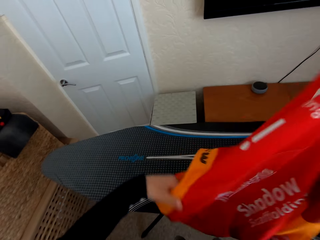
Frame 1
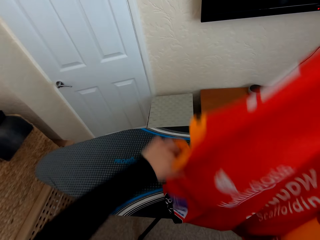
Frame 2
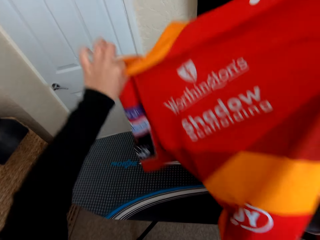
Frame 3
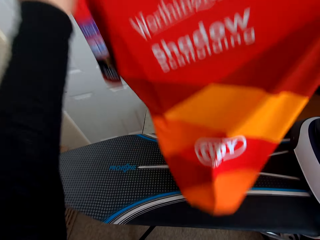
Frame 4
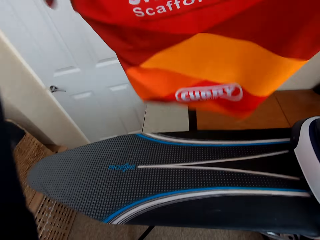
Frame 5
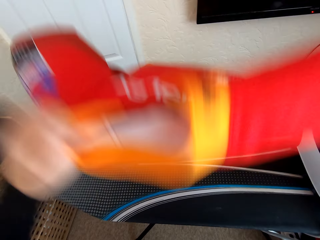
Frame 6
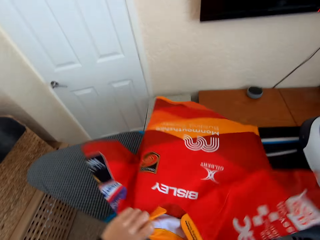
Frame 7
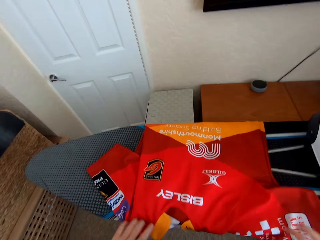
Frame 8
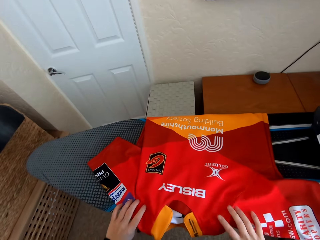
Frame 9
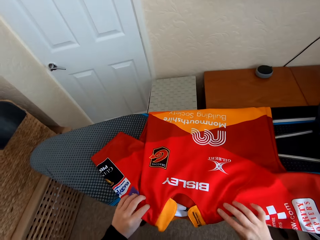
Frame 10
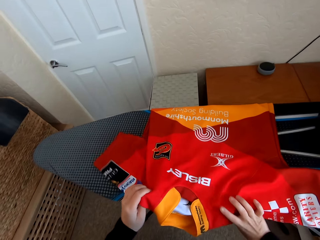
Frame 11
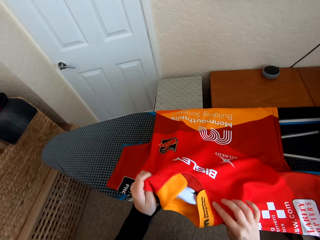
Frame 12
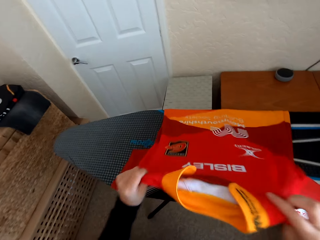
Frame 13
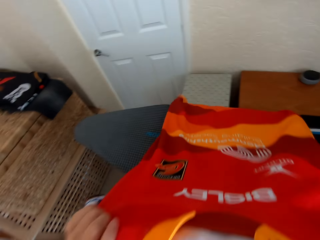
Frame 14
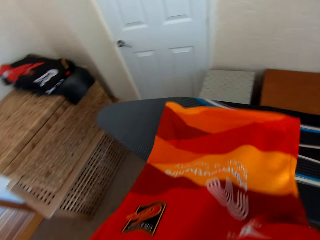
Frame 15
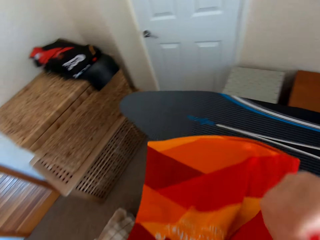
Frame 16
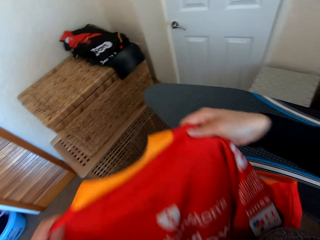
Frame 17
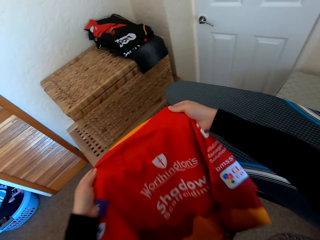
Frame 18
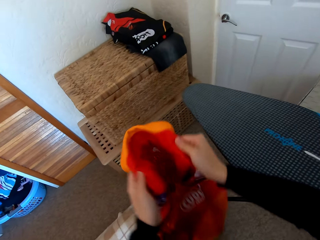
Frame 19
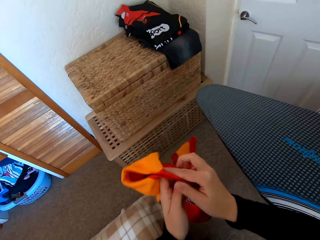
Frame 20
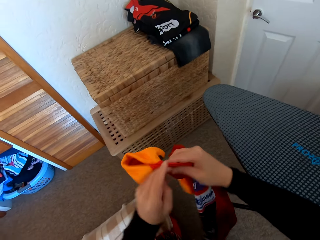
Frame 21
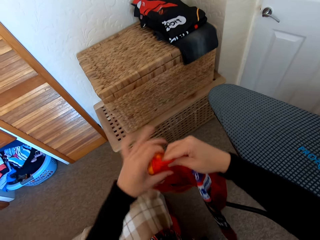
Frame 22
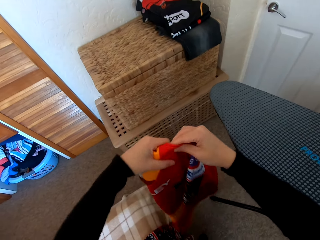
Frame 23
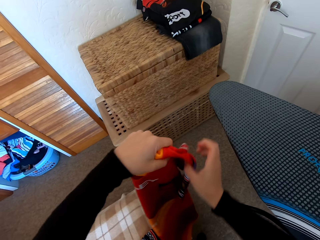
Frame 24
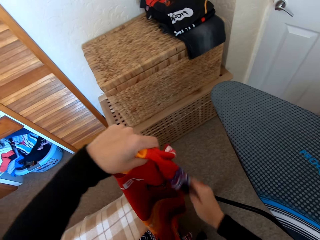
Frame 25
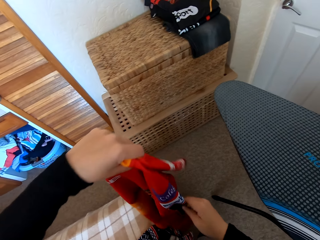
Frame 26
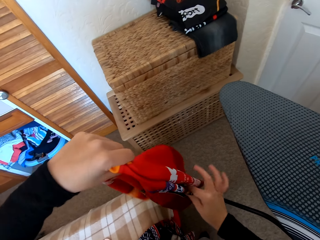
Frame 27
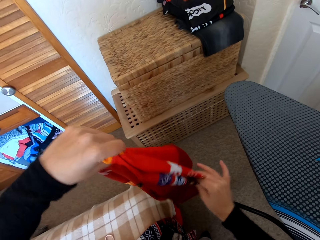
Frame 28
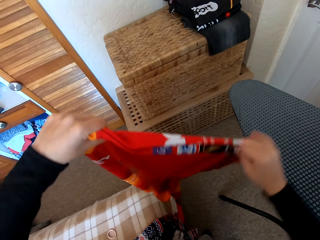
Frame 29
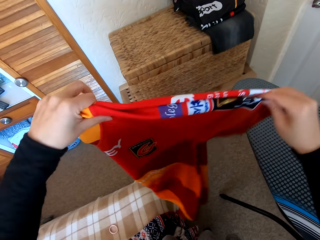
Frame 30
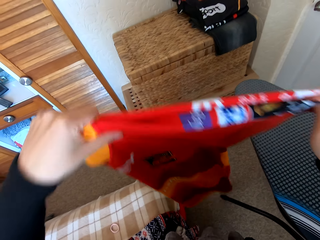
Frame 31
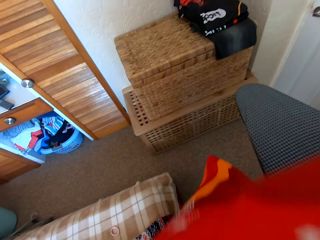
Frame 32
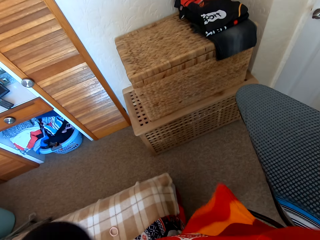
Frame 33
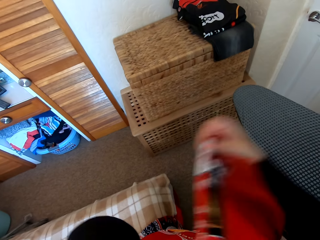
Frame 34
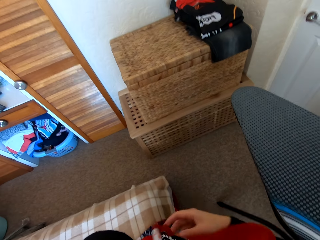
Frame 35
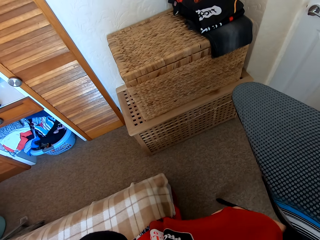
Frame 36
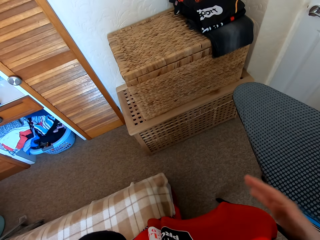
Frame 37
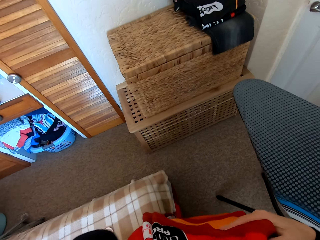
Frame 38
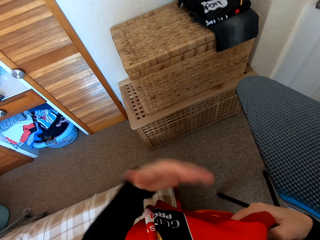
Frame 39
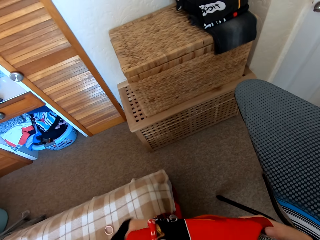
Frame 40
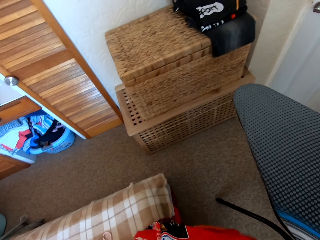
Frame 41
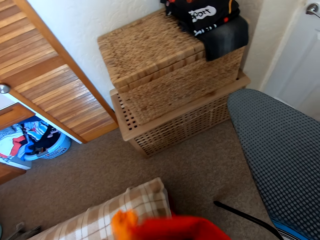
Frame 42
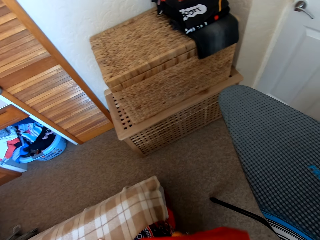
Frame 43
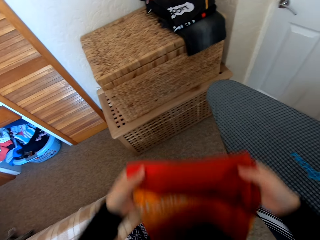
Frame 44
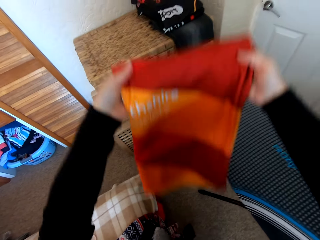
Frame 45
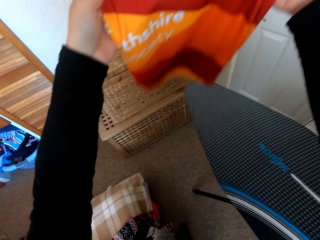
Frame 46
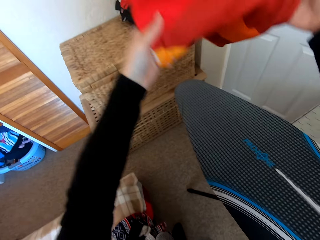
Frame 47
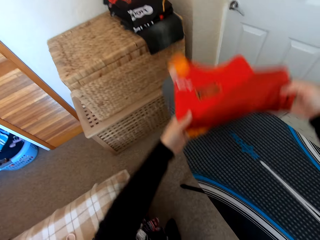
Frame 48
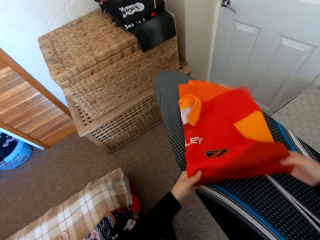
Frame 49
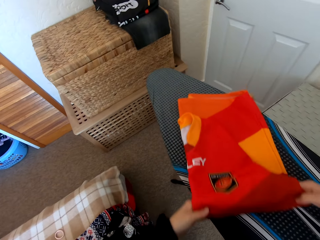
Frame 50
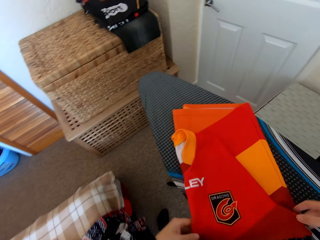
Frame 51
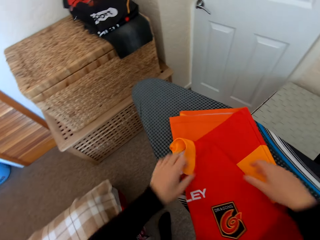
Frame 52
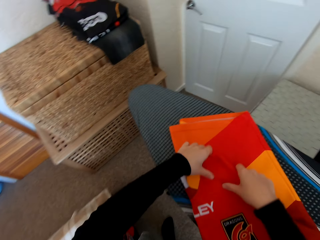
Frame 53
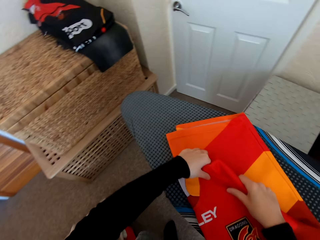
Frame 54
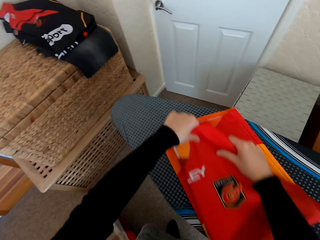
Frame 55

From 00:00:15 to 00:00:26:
The camera wearer puts the cloth on the iron board. They spread the t-shirt on the Brabantia iron board. They fold the t-shirt.

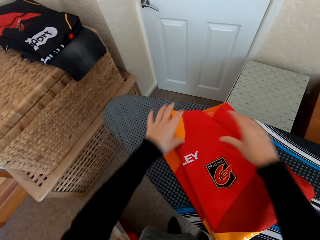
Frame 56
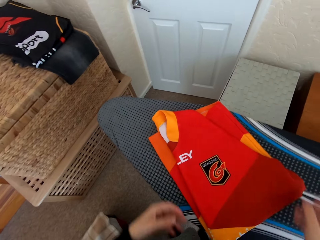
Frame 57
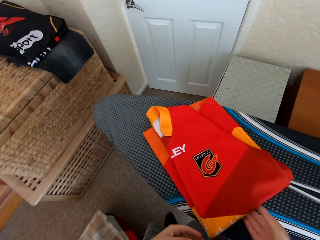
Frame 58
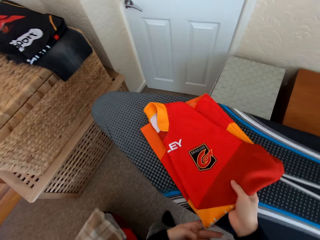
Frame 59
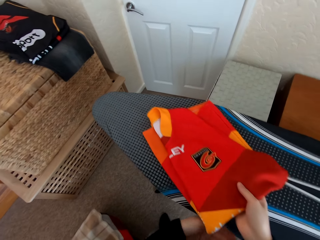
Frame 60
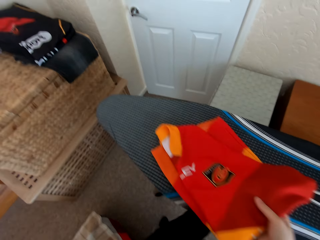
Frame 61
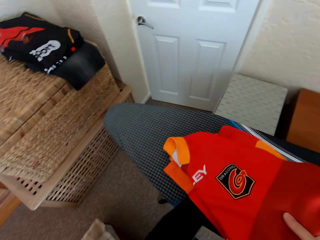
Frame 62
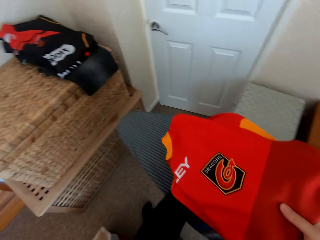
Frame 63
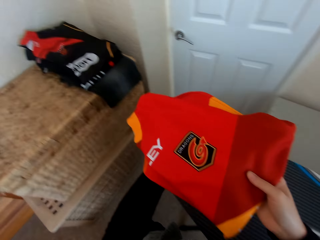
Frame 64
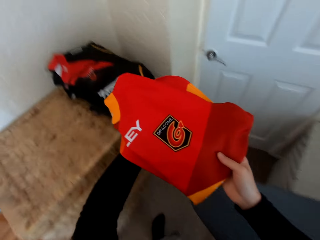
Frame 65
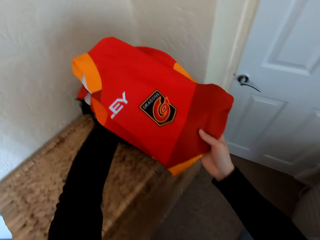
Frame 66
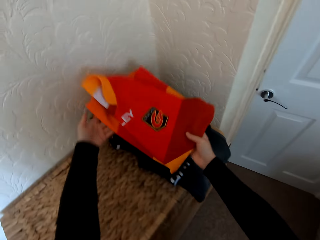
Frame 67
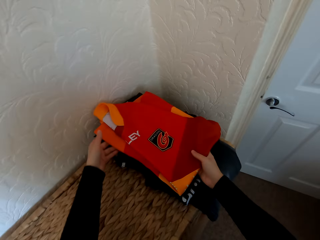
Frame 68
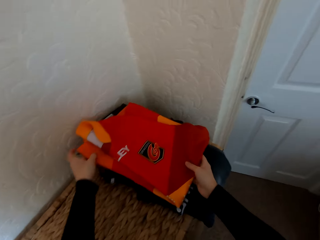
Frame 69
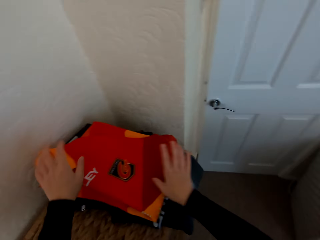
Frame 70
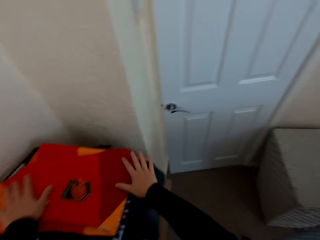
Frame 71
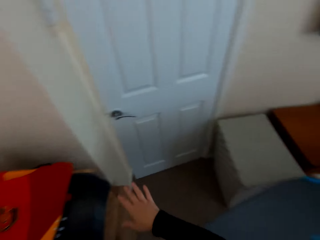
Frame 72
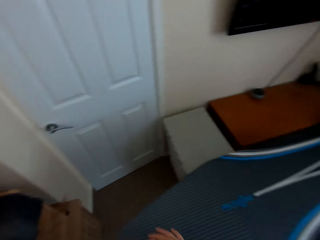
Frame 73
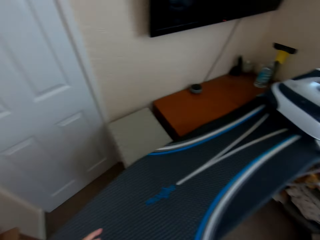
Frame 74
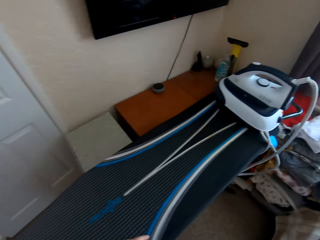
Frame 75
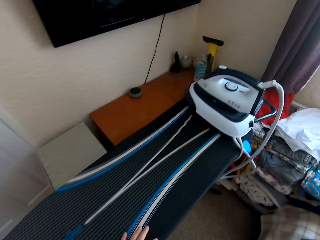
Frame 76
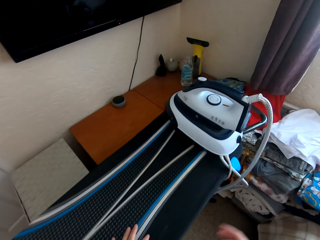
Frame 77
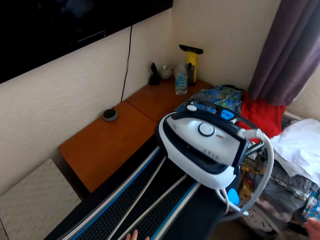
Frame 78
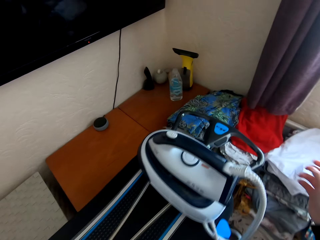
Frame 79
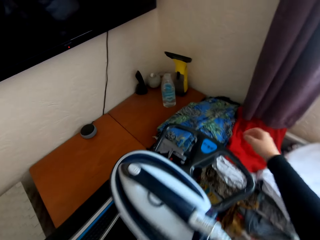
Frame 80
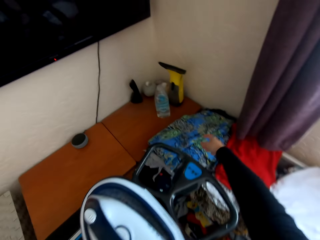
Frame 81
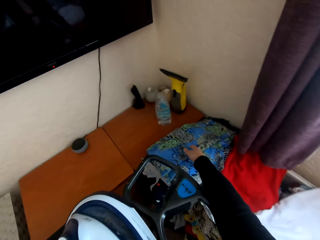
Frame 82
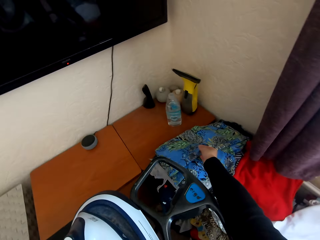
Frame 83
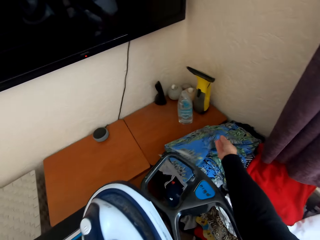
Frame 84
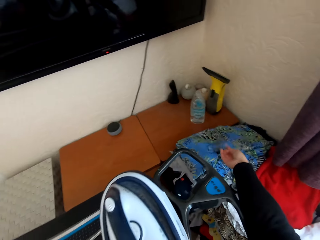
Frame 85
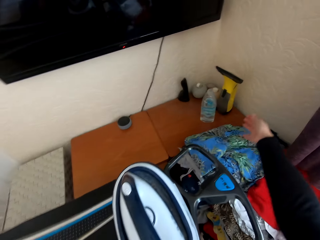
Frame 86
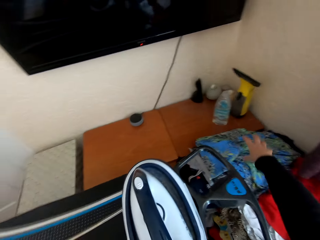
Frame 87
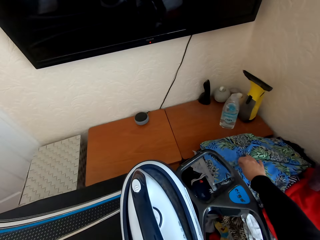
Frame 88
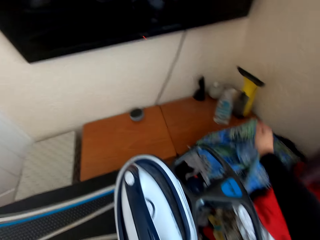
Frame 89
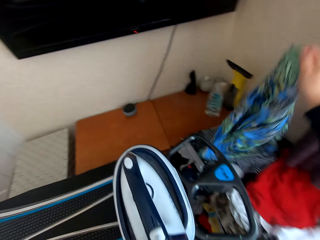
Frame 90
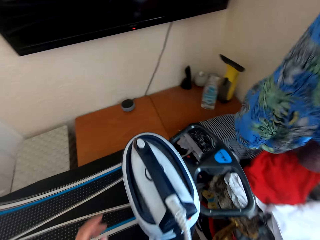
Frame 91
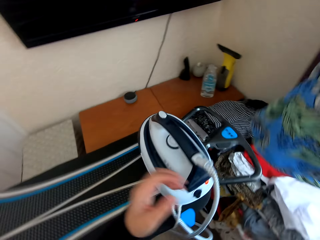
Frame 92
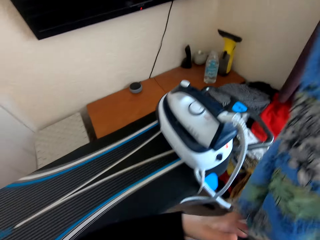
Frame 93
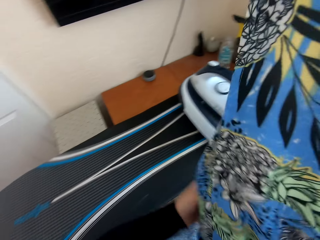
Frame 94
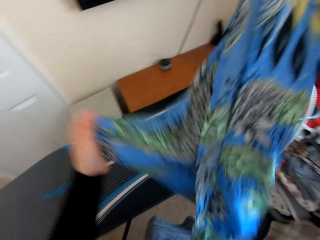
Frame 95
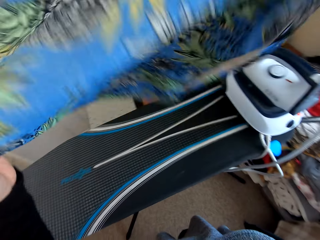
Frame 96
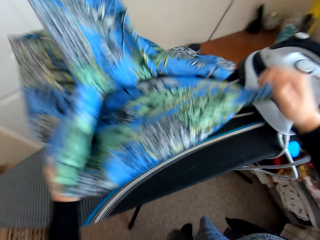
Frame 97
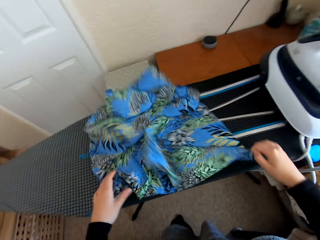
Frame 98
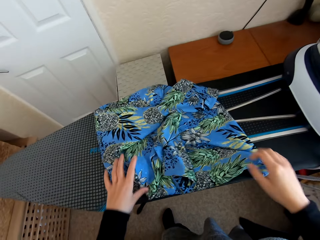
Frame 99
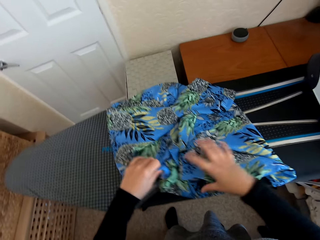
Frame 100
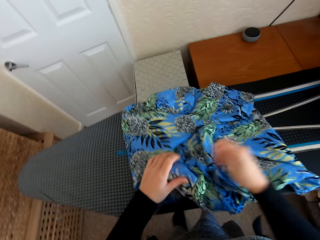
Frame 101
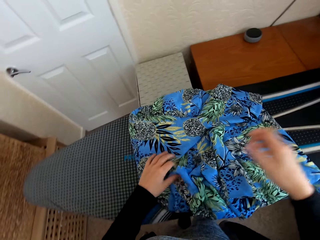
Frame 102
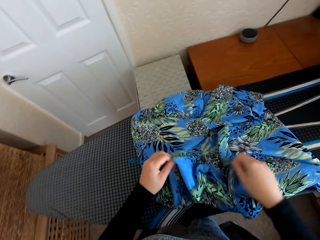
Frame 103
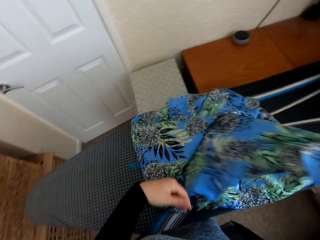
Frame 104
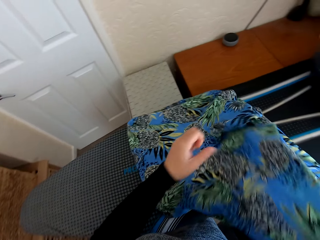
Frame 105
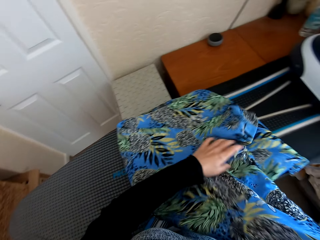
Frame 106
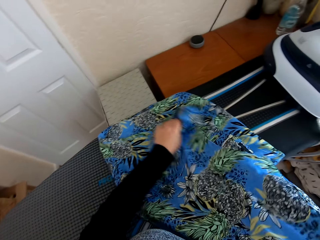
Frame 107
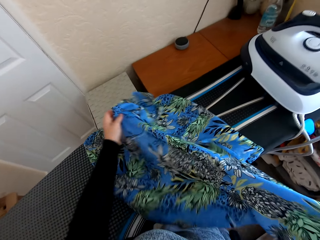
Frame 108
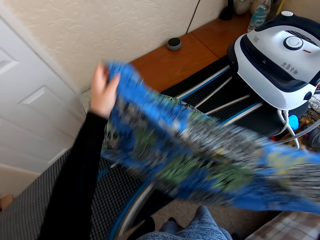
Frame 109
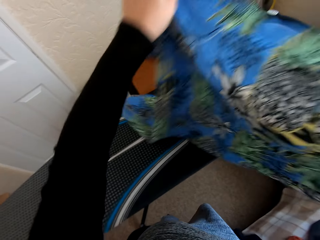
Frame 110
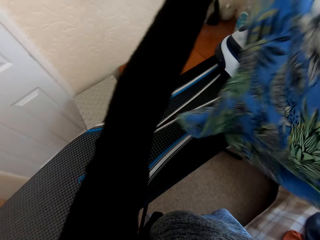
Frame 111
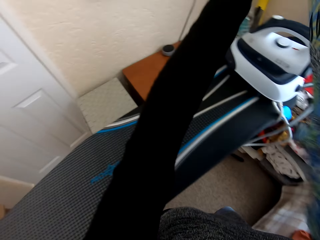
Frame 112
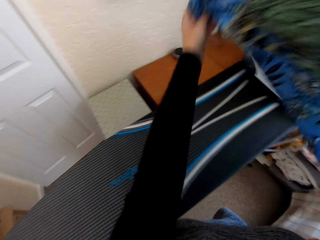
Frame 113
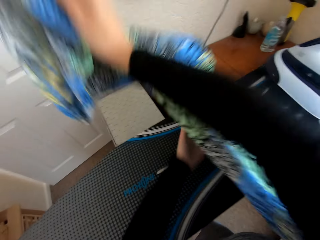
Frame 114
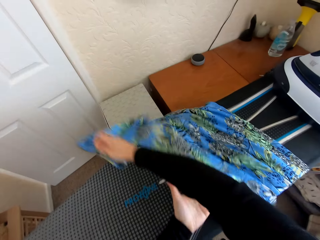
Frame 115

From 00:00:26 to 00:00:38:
The camera wearer places the t-shirt on the table. They walk in the house. They pick a folded cloth or dress from the table. They unfold the cloth. They place the dress on the Brabantia iron board.
